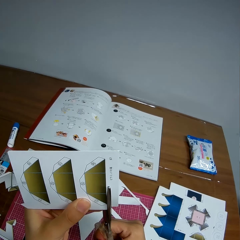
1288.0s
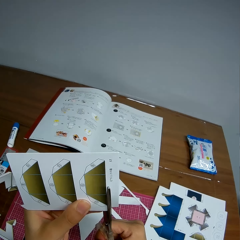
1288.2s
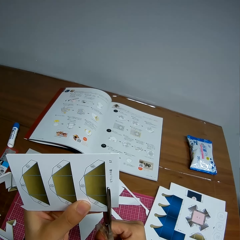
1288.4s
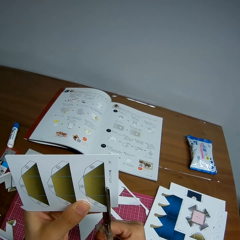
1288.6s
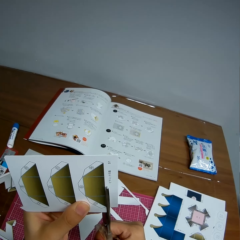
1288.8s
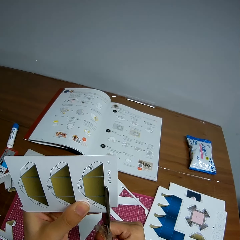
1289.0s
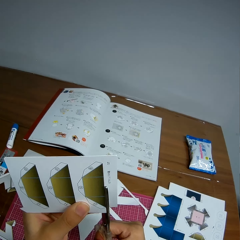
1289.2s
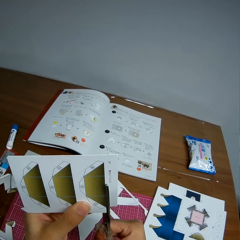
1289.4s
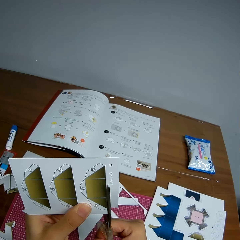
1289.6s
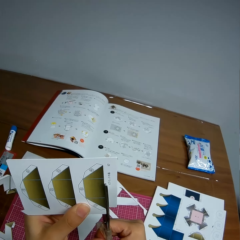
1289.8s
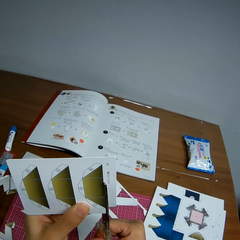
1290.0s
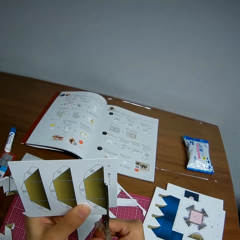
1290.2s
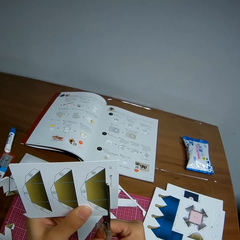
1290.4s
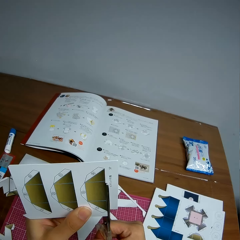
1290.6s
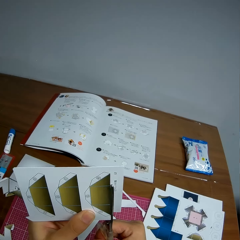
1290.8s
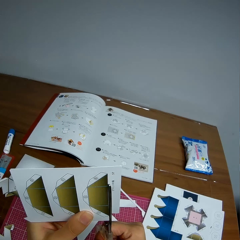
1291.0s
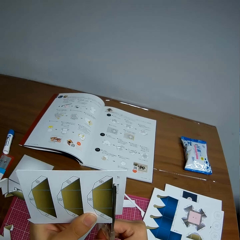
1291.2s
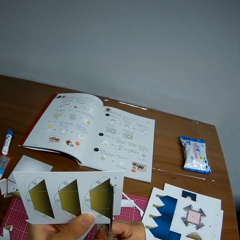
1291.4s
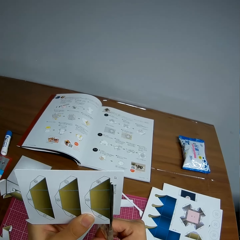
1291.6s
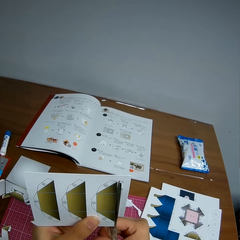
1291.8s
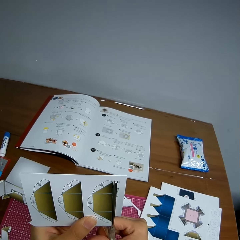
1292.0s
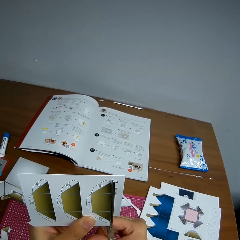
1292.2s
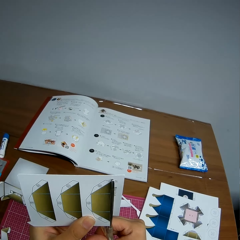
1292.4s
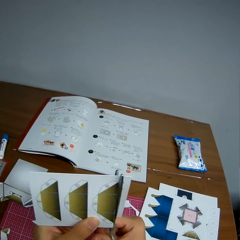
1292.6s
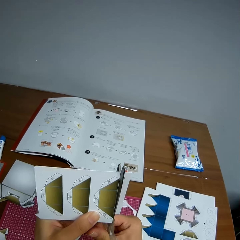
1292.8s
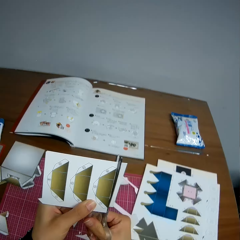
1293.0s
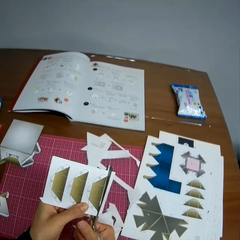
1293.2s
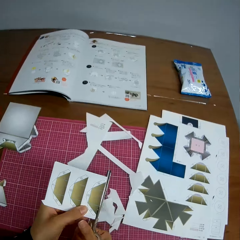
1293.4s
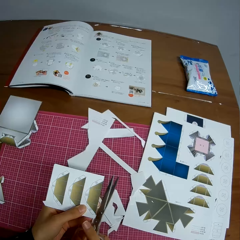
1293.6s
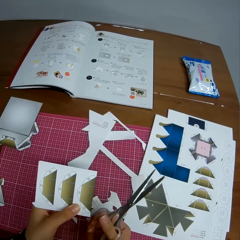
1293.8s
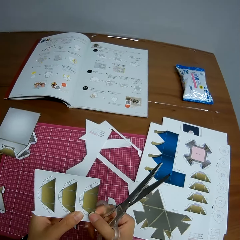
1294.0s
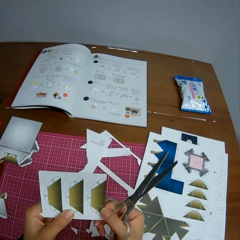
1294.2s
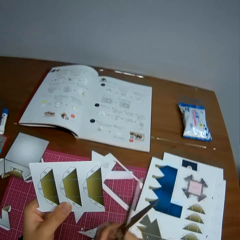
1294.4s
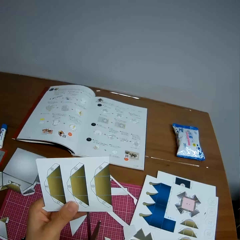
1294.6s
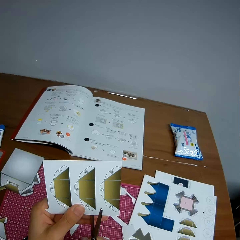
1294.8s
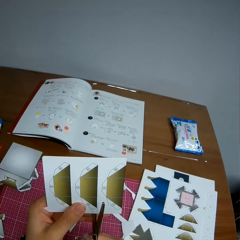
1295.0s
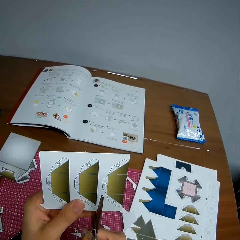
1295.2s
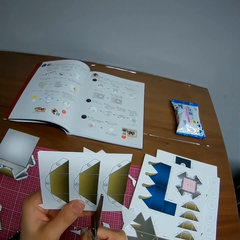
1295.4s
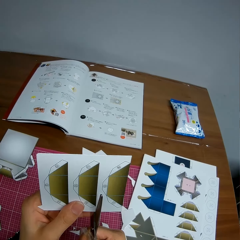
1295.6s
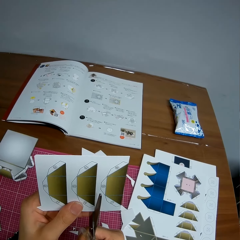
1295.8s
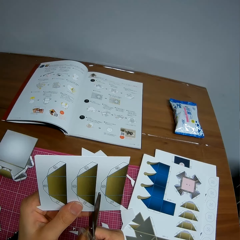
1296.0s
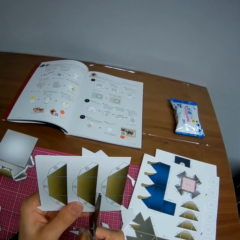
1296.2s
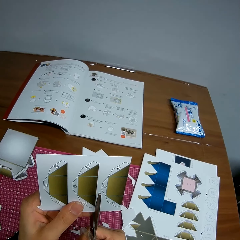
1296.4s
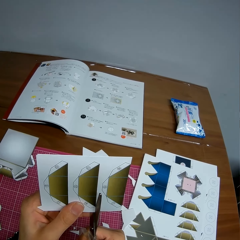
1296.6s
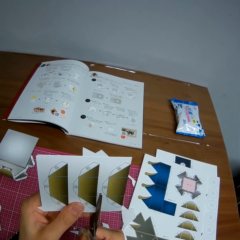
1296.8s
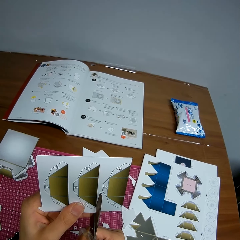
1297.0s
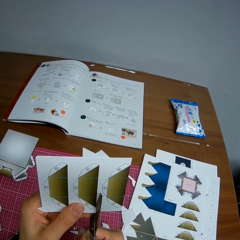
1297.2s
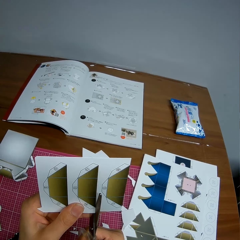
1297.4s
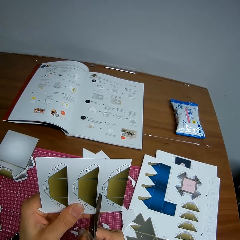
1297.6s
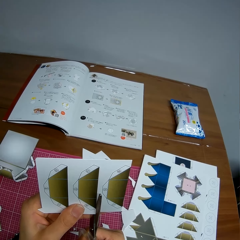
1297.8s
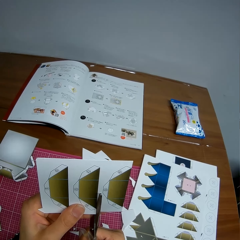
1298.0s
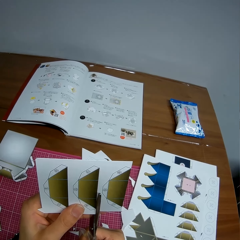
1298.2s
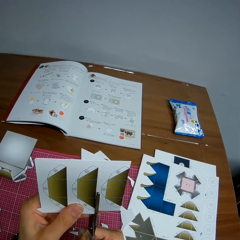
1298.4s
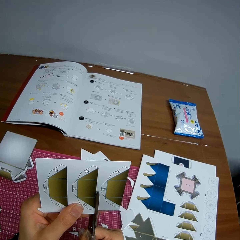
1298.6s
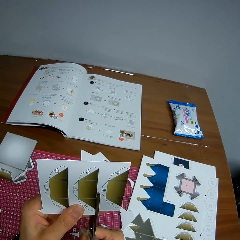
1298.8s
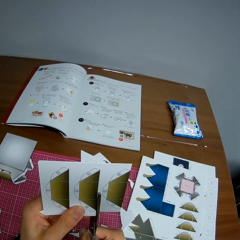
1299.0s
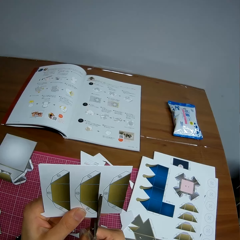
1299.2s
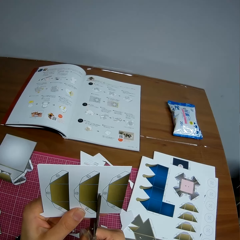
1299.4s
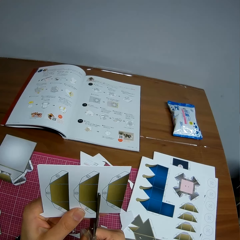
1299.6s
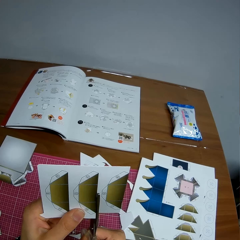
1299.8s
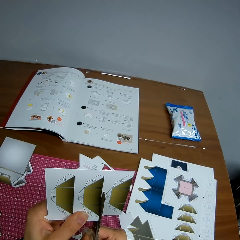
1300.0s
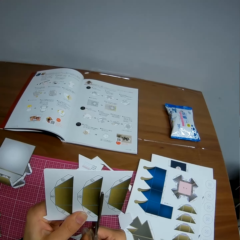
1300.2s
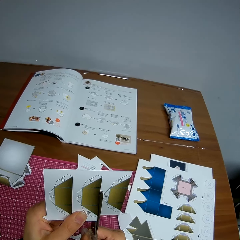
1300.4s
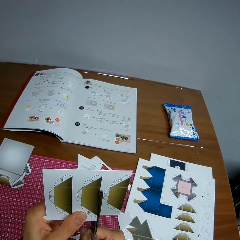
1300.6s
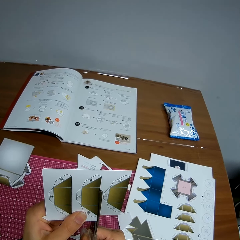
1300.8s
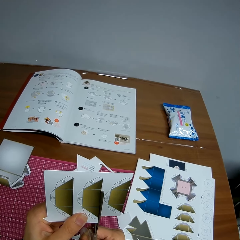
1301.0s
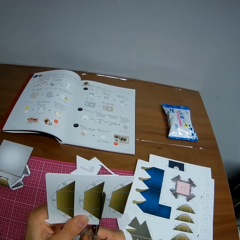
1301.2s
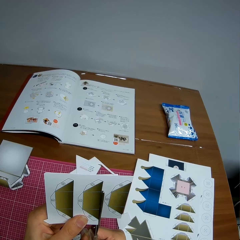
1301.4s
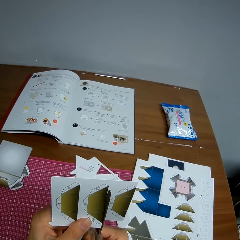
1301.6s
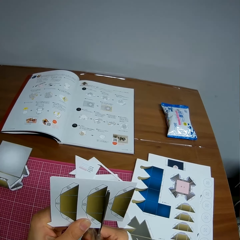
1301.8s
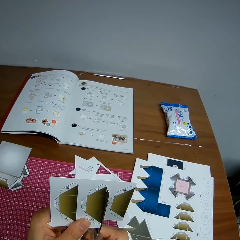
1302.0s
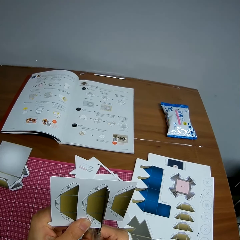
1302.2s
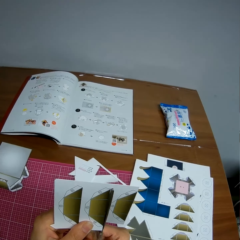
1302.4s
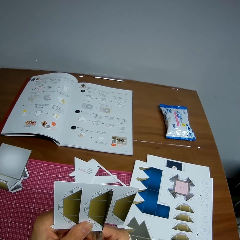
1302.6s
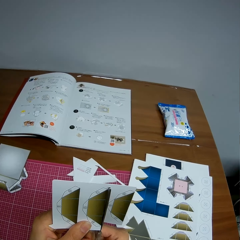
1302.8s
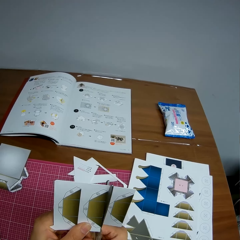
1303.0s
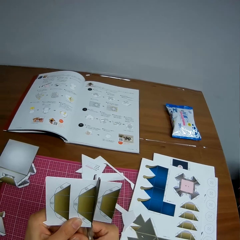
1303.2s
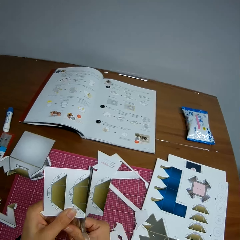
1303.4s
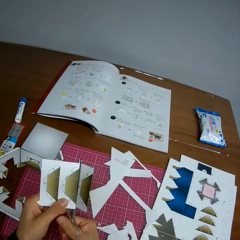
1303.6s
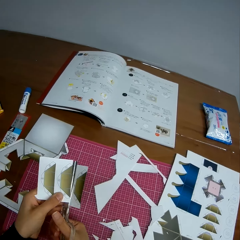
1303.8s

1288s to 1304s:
The camera wearer cuts the crafting paper.

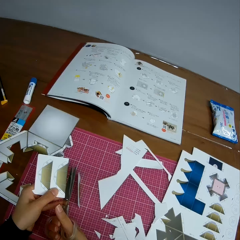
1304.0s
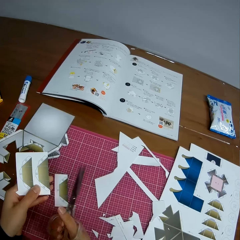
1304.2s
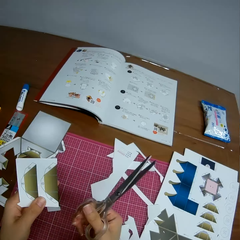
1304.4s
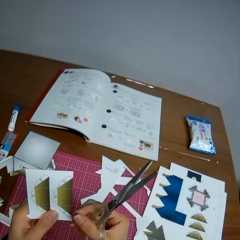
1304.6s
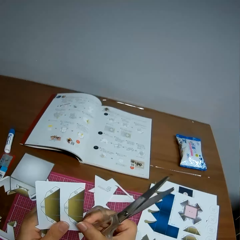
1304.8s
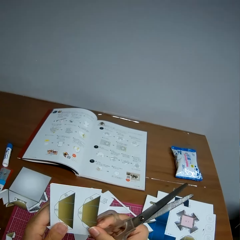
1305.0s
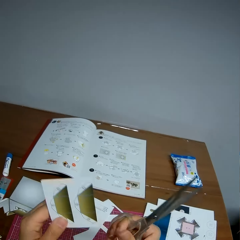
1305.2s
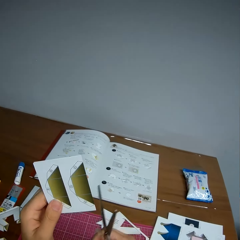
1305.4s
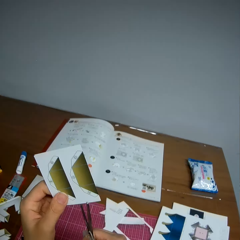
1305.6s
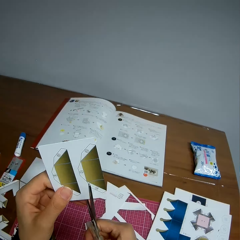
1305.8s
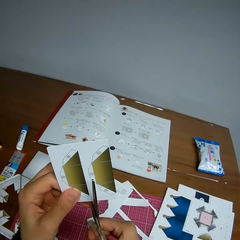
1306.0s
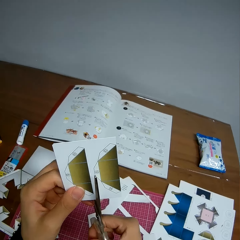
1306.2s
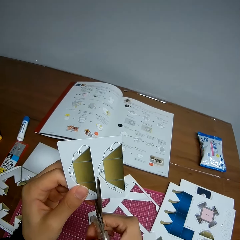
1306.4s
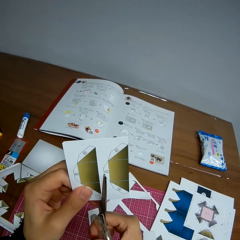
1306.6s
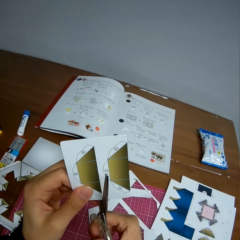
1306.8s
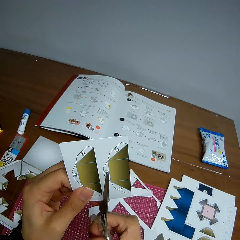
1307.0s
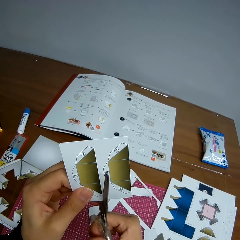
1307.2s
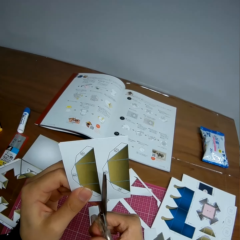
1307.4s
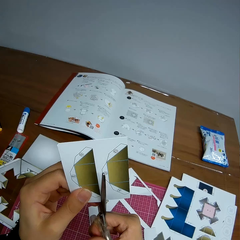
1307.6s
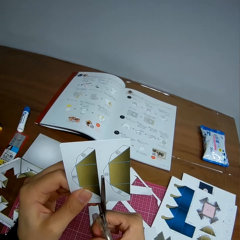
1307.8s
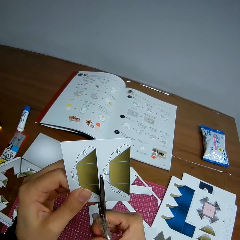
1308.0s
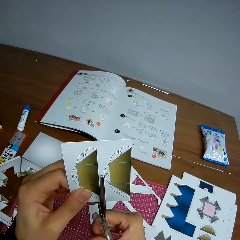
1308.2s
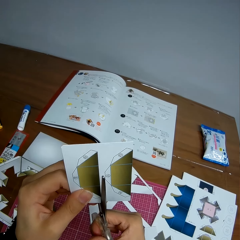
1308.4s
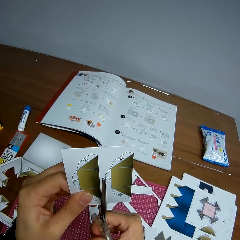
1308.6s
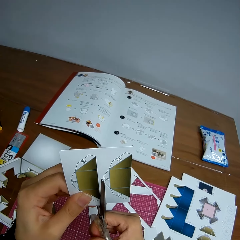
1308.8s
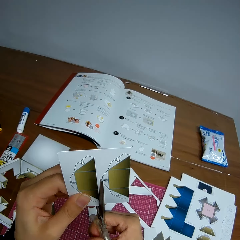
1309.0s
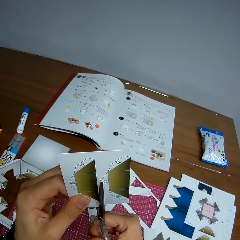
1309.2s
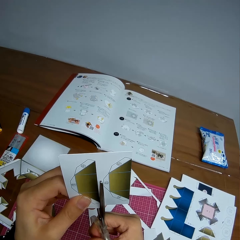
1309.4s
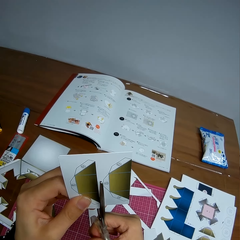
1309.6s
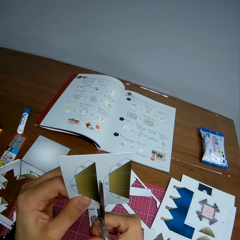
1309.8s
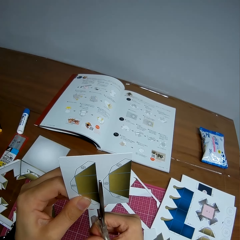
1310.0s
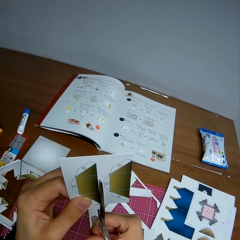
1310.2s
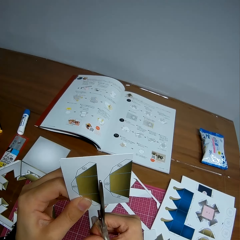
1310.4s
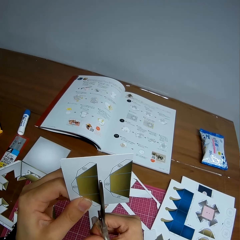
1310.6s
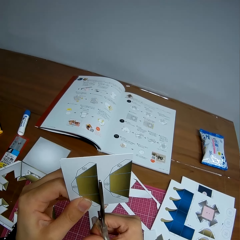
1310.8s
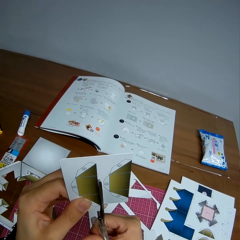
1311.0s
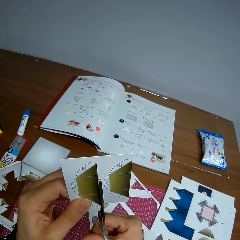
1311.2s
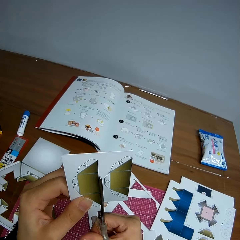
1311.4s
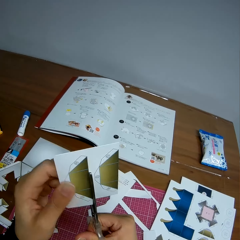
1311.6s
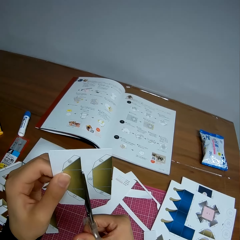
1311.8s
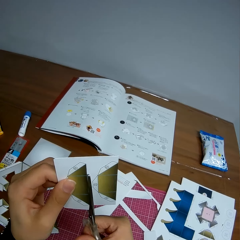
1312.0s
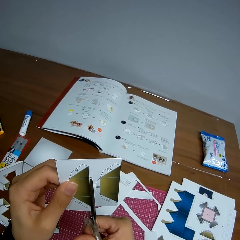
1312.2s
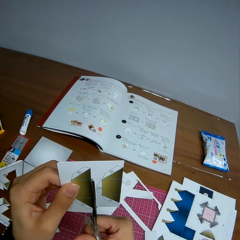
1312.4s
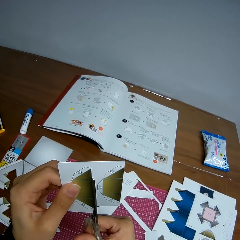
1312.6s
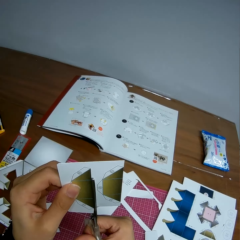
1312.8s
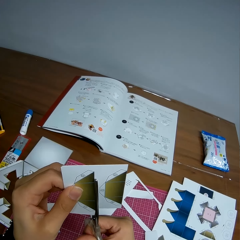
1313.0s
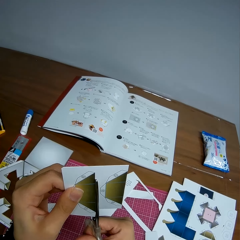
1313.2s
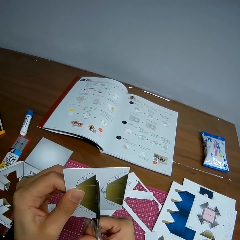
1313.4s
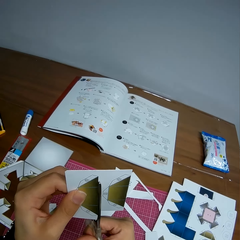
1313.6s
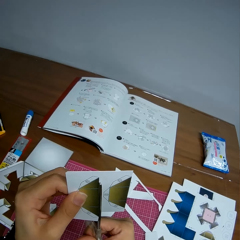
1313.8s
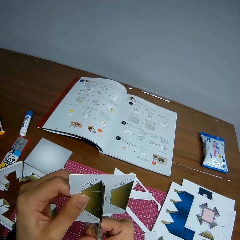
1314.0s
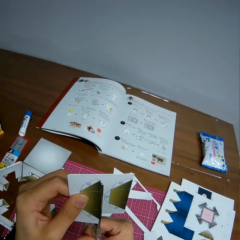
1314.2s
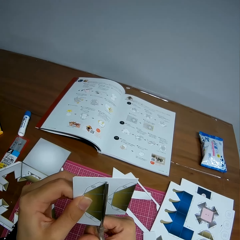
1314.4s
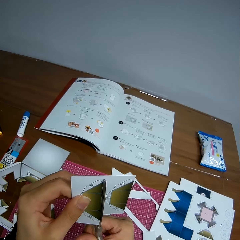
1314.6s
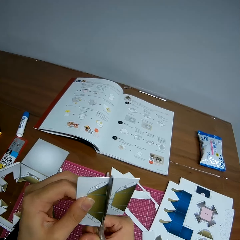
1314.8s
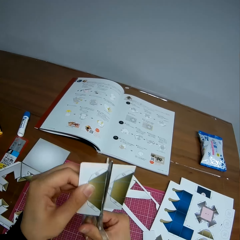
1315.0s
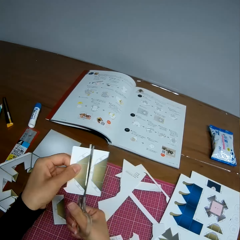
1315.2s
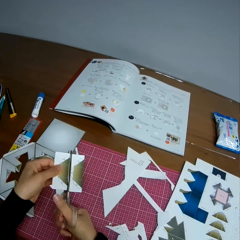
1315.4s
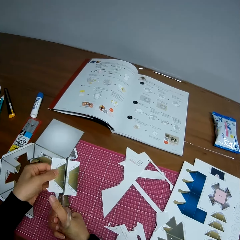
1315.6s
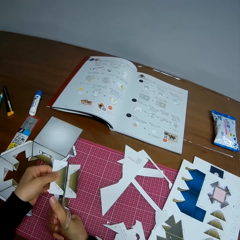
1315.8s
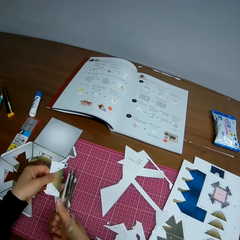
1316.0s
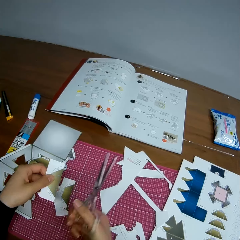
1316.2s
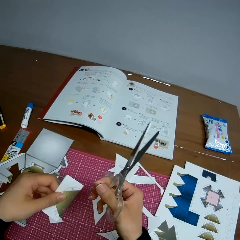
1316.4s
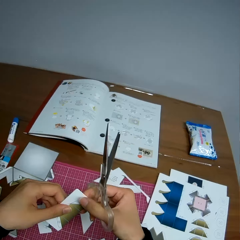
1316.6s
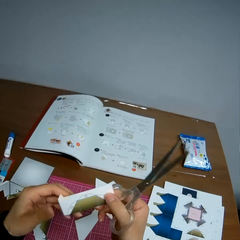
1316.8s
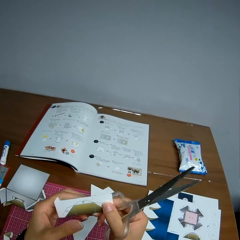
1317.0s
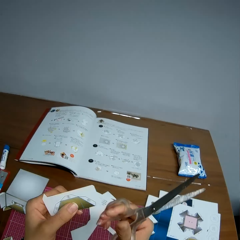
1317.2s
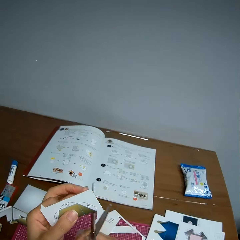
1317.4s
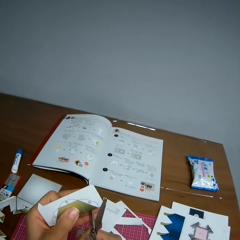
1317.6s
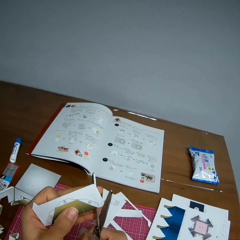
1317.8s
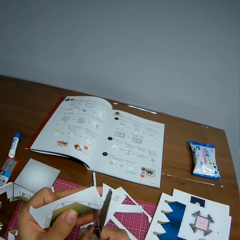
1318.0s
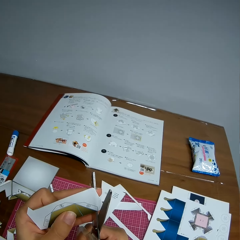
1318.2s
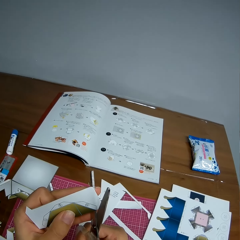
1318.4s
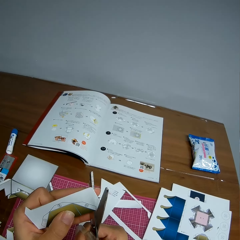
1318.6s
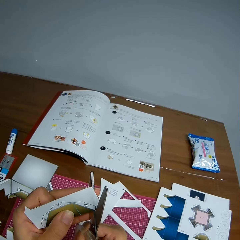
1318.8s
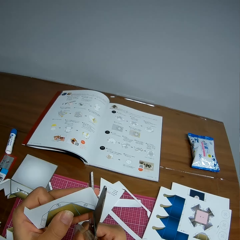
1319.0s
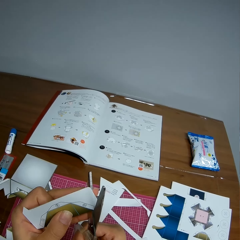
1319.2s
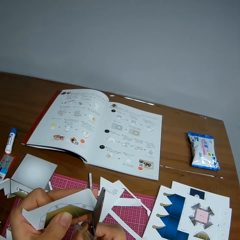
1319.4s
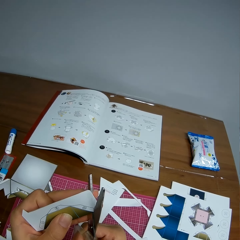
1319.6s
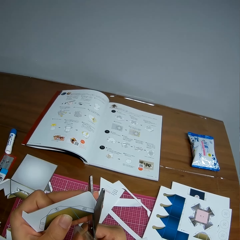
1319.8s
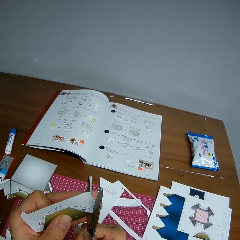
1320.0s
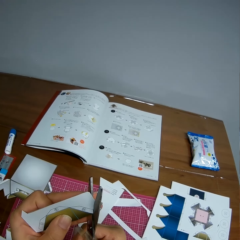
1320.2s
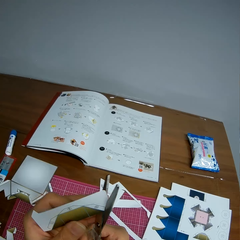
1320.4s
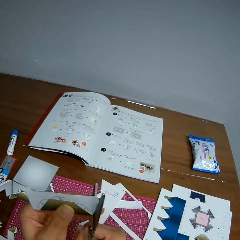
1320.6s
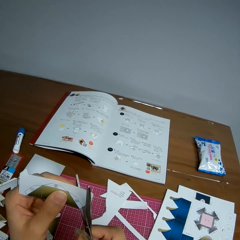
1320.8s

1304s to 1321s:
The camera wearer cuts the crafting paper. They rotate the crafting paper. They cut the crafting paper.
